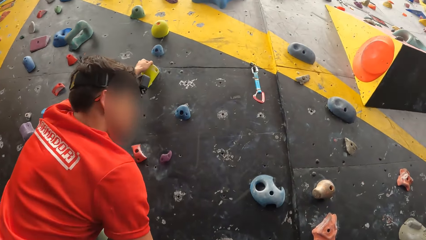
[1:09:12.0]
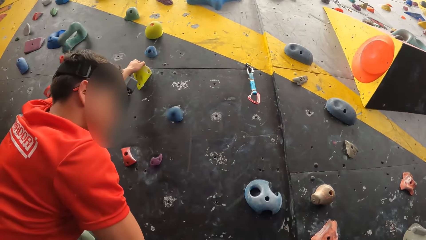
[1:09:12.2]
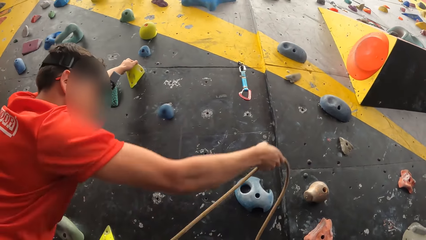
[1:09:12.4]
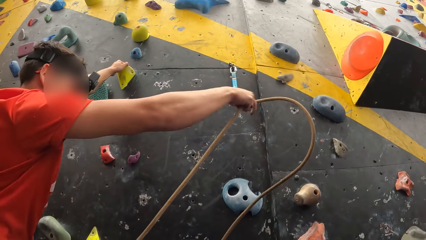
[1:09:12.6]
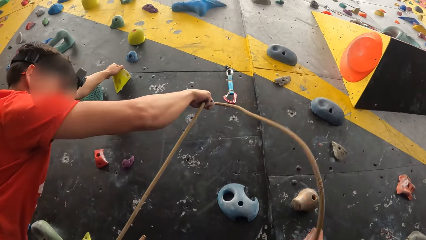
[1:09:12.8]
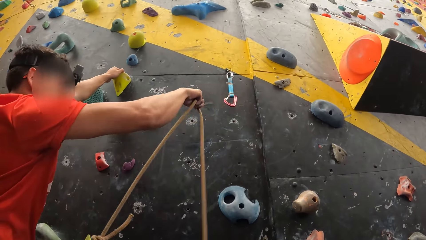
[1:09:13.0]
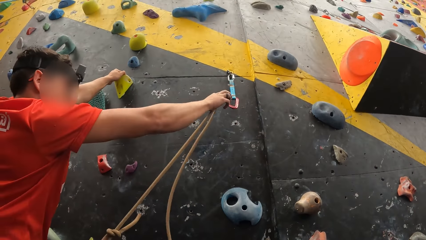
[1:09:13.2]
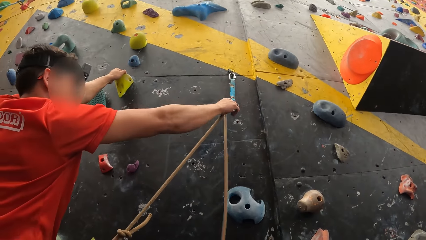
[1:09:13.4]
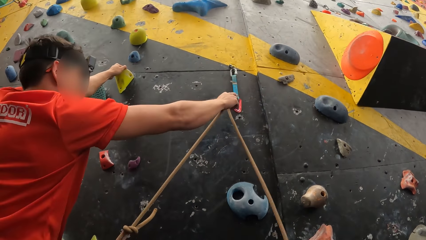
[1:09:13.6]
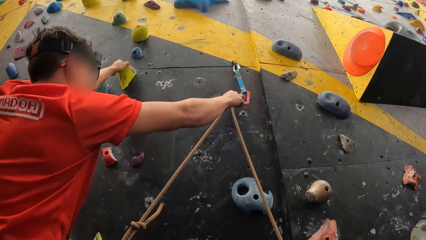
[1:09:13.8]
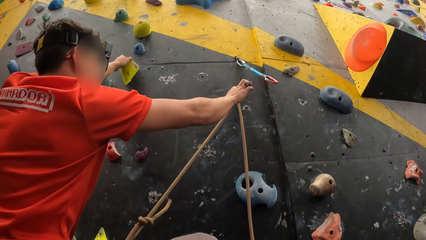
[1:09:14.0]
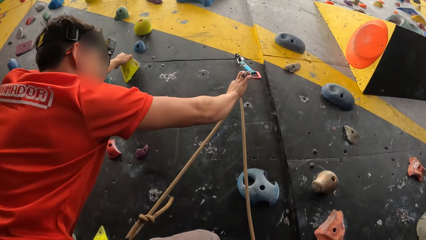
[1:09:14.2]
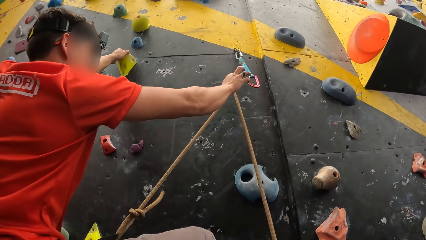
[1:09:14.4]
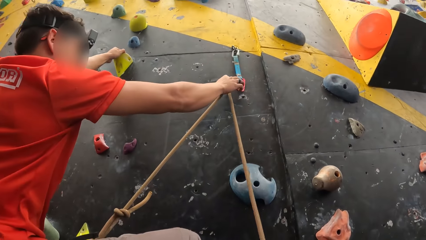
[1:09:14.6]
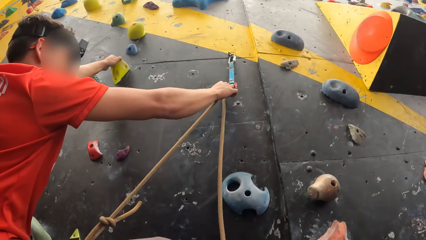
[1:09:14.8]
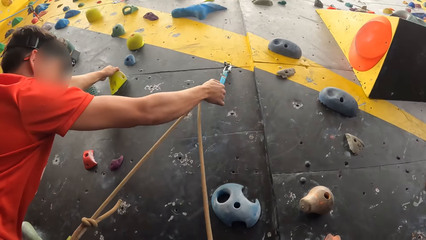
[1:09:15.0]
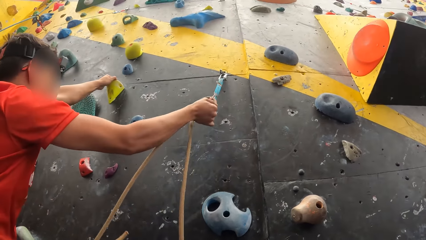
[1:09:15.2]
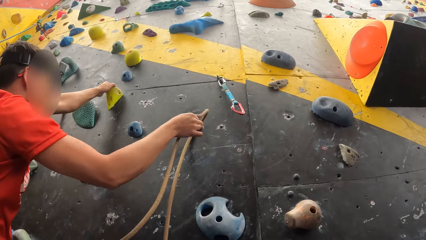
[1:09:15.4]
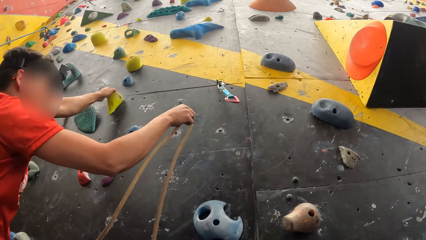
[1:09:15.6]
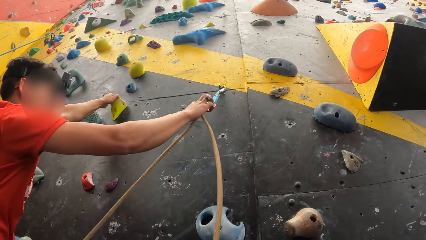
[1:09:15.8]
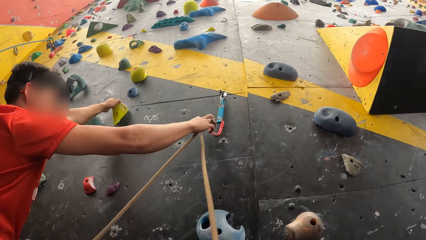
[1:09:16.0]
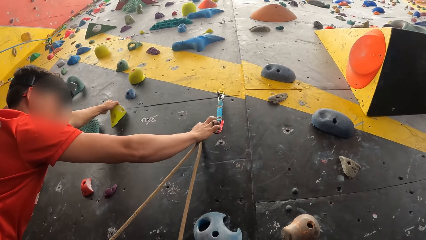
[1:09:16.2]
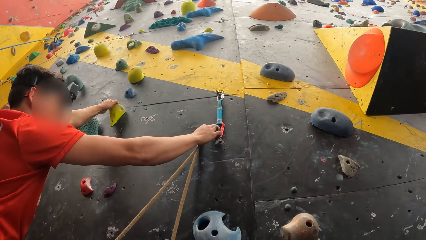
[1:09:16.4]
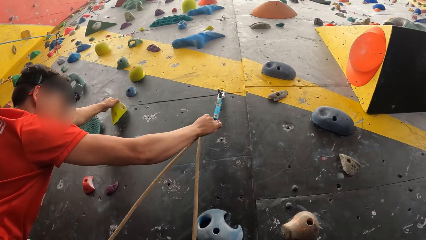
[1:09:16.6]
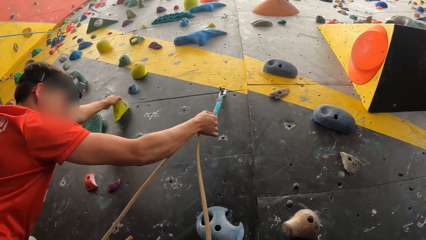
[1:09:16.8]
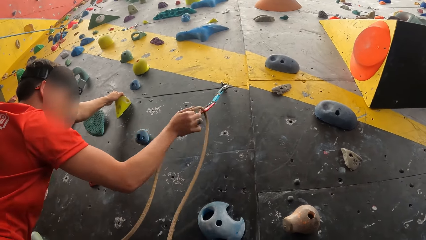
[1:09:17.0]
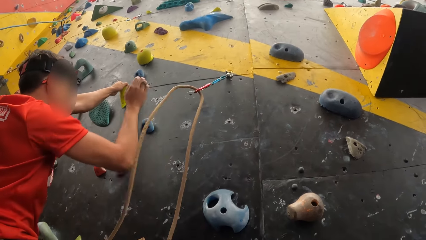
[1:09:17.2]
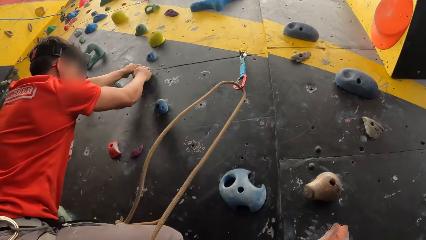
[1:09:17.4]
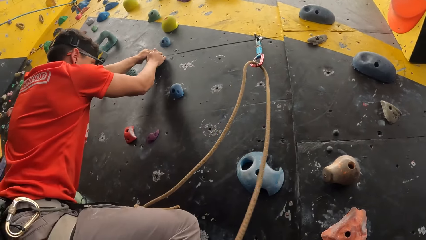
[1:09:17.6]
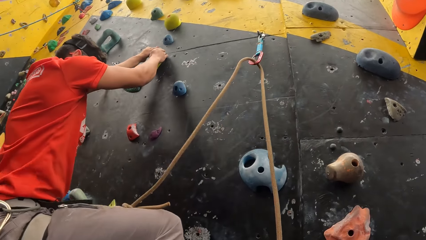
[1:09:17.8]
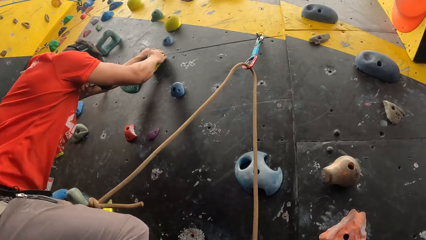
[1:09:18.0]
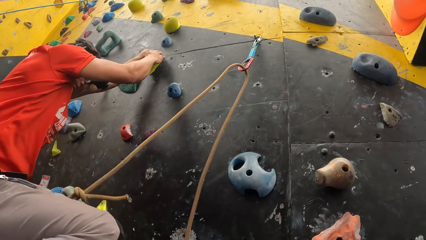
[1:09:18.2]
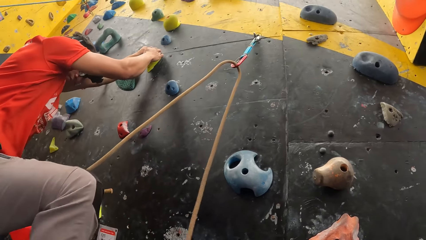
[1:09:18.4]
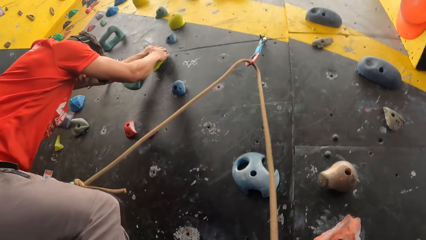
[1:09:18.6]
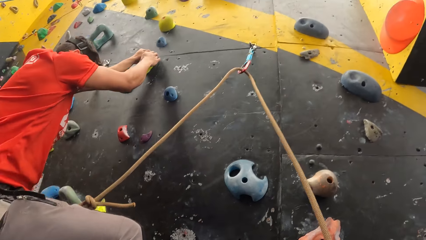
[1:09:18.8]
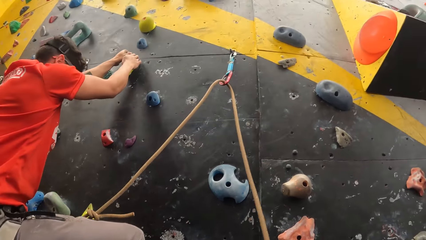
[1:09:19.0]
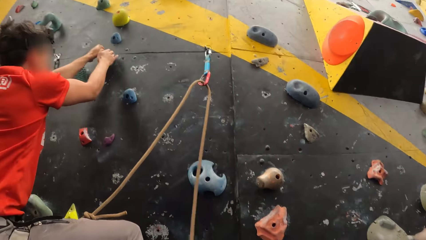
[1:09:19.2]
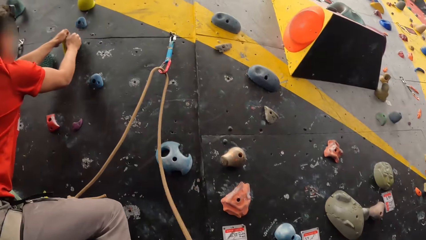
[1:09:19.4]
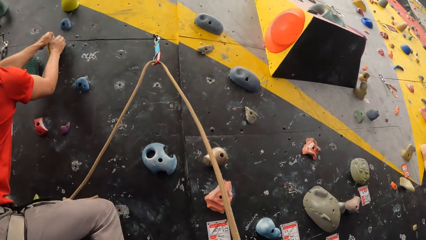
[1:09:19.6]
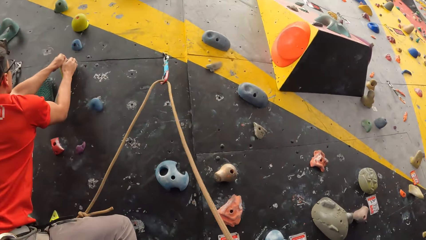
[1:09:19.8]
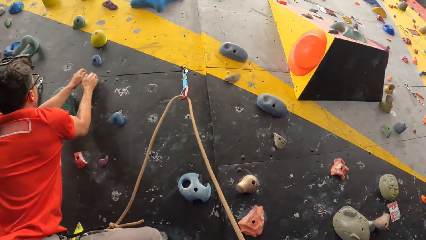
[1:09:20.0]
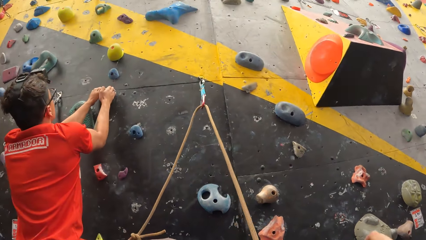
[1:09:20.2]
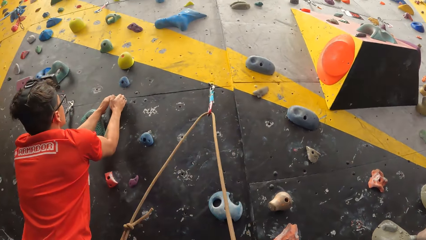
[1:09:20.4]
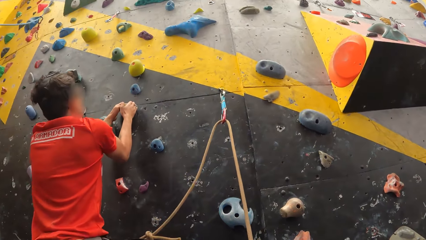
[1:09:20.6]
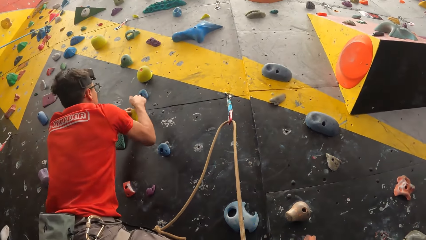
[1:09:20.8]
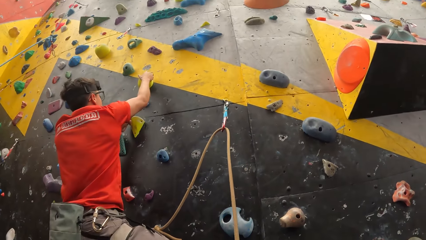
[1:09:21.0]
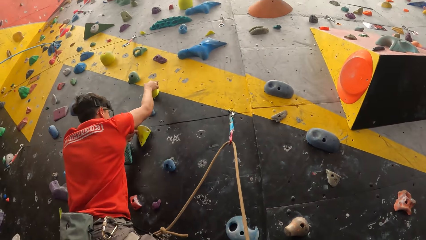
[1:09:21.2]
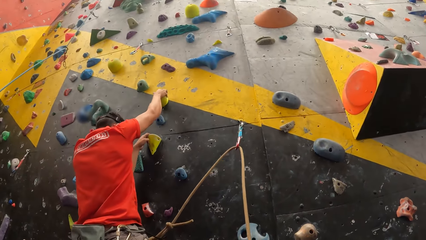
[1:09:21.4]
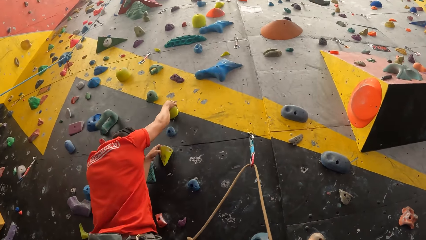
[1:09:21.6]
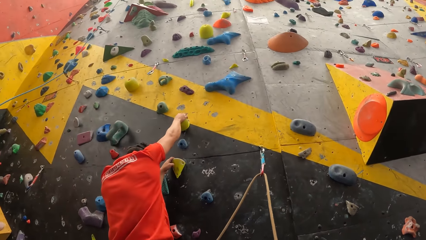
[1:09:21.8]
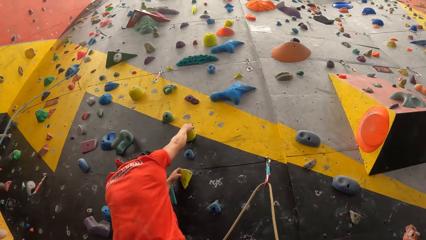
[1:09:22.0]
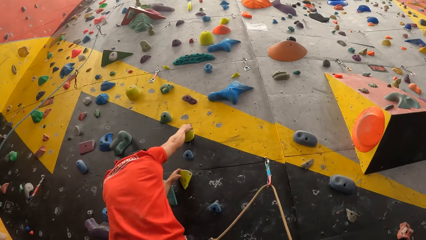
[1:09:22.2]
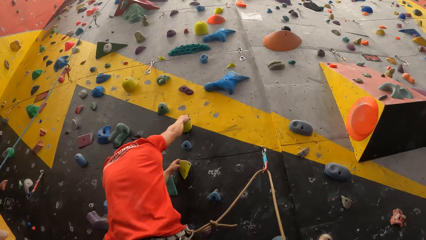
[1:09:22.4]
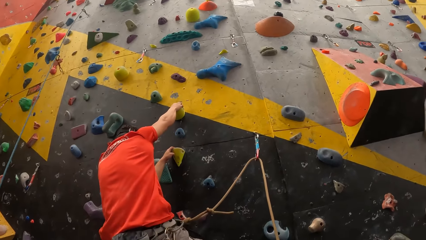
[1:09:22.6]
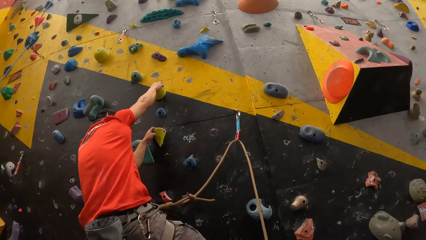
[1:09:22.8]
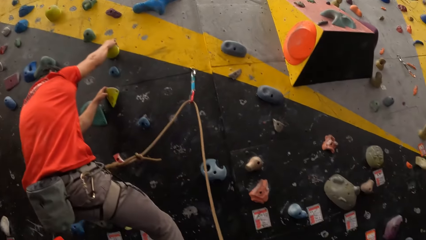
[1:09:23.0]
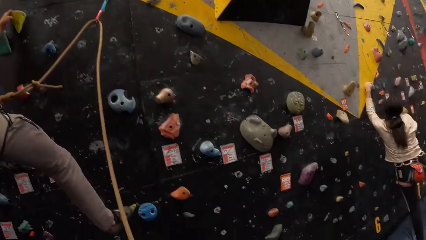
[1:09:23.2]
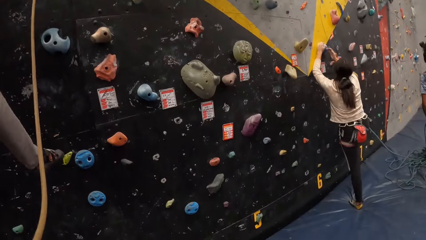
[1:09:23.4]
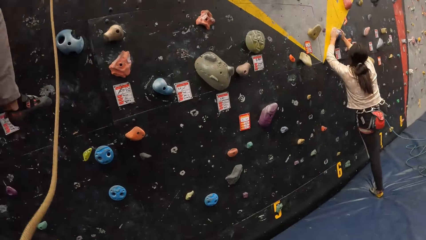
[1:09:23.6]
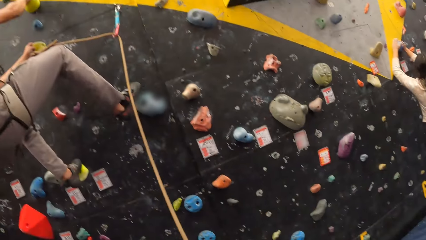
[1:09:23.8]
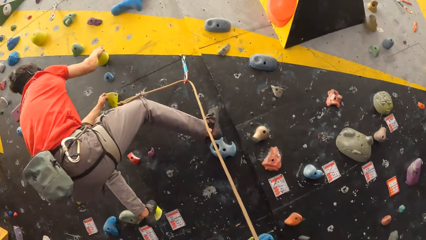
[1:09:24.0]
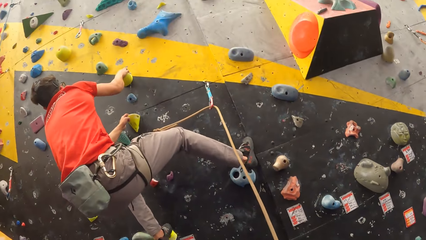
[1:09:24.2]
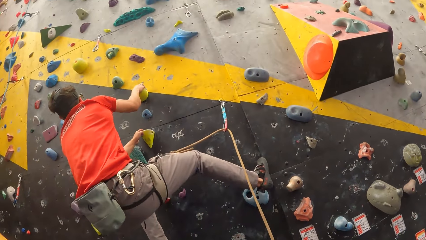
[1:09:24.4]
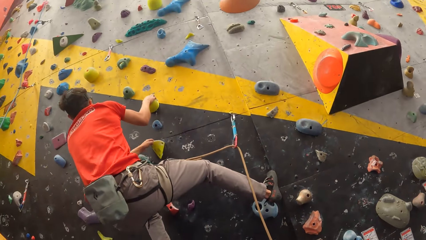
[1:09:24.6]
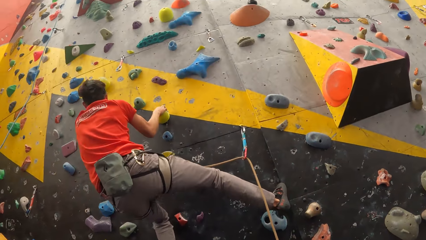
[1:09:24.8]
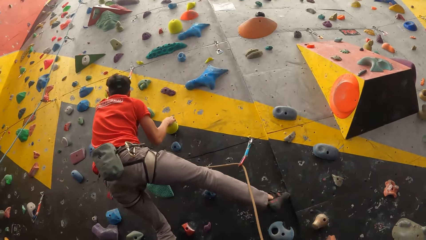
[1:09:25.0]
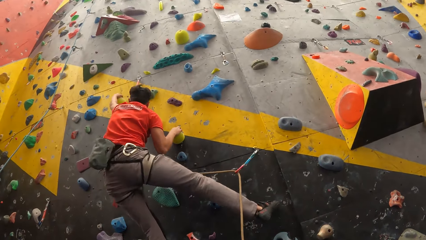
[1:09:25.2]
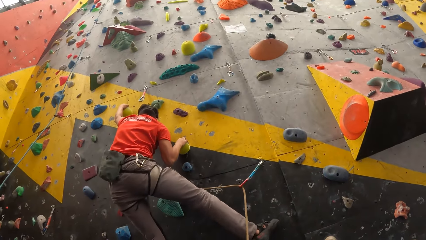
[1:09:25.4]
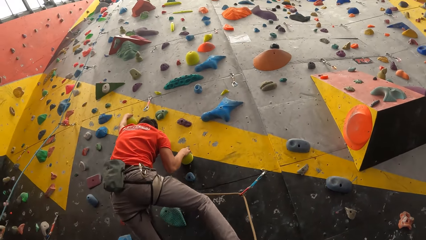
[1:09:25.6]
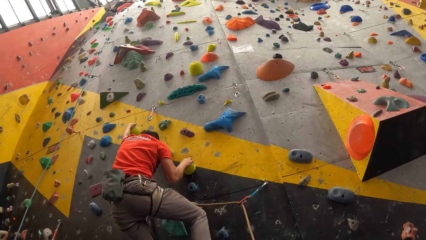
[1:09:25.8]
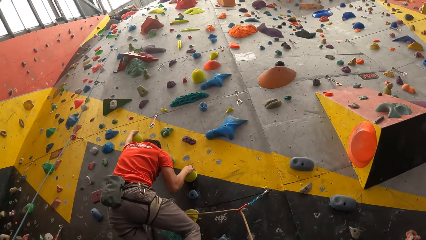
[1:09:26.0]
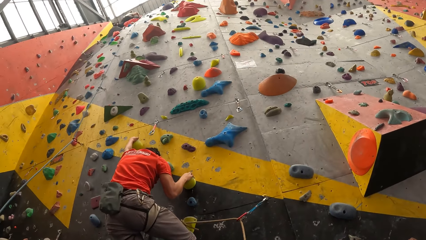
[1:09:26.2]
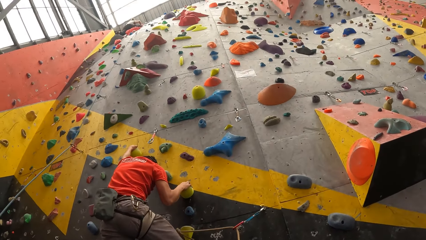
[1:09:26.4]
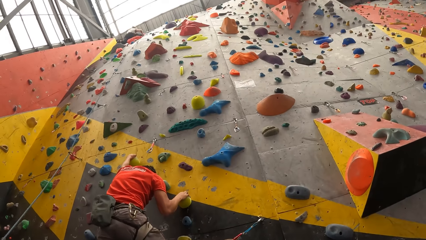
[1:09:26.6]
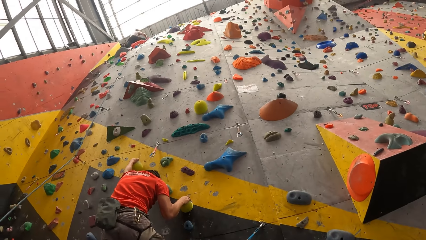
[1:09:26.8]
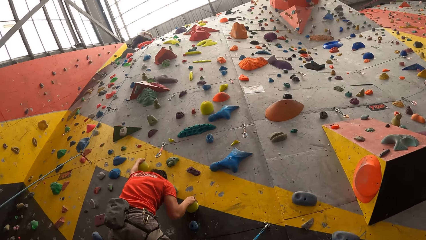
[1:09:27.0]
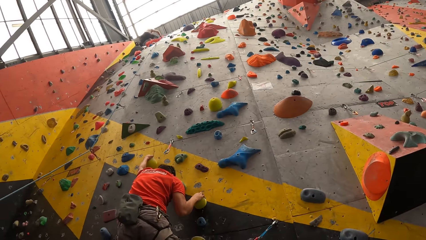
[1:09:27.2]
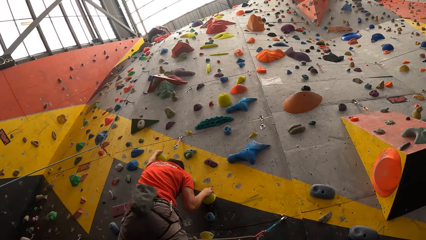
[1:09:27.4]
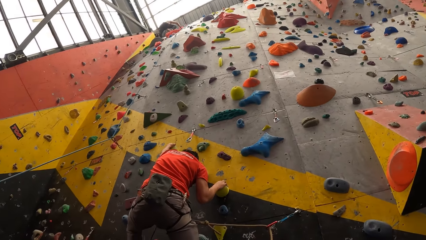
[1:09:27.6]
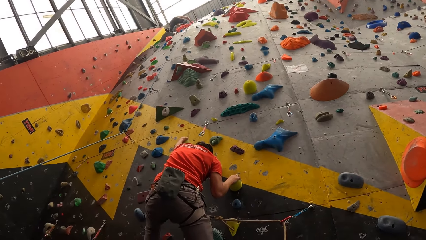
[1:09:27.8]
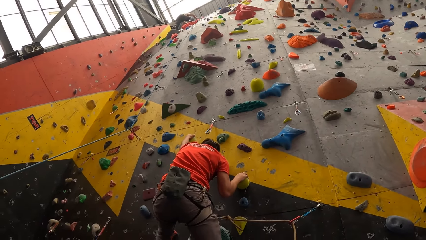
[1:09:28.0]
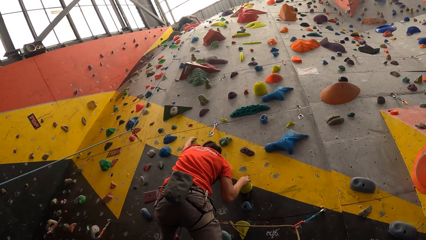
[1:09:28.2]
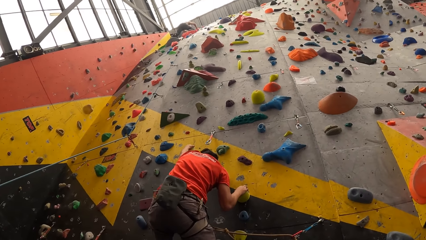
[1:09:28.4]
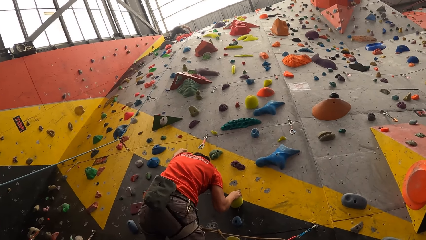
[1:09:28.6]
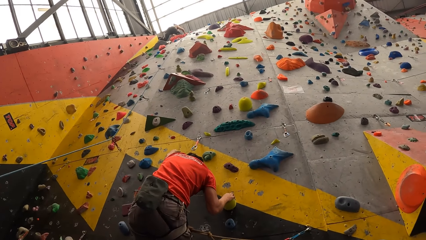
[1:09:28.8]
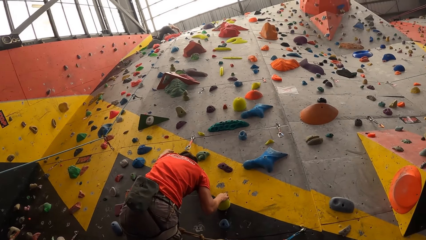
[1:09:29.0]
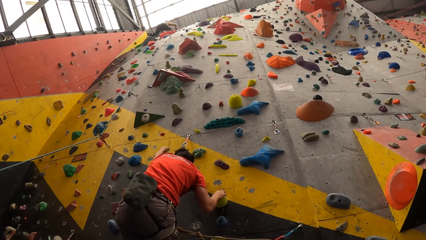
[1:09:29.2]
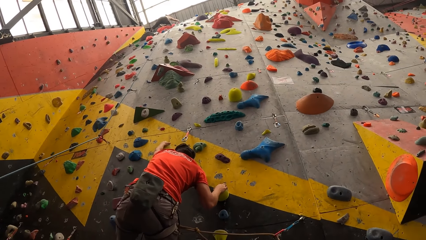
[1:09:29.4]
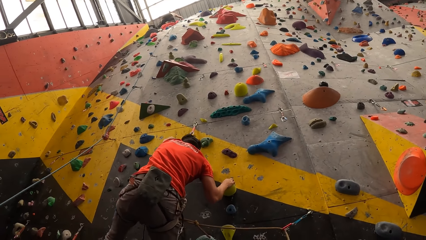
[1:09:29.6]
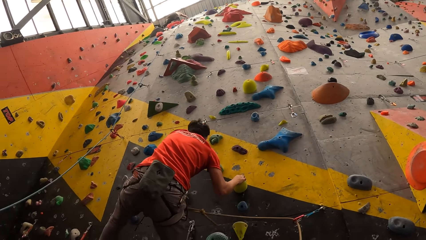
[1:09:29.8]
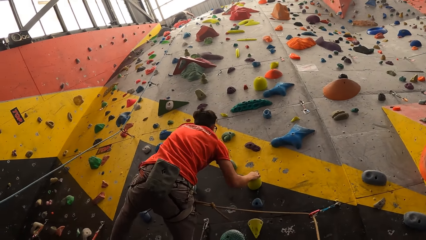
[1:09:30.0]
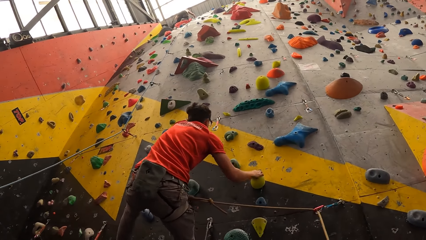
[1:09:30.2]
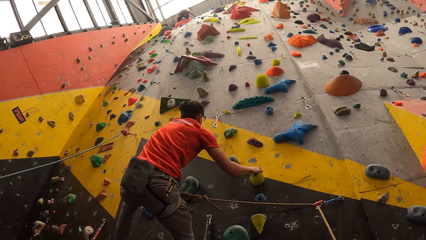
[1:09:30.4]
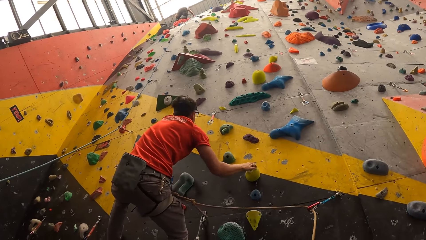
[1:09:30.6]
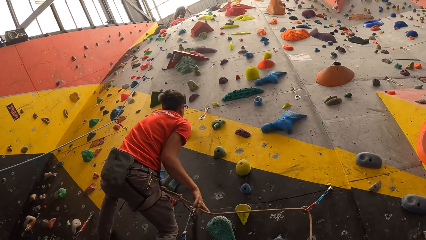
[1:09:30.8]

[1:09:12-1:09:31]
The man puts the rope on the hook and climbs up the bouldering wall.
